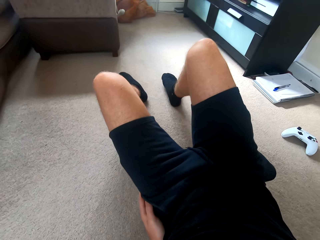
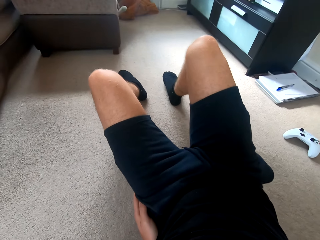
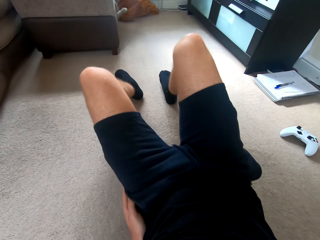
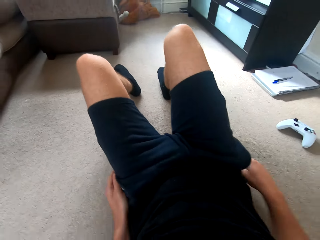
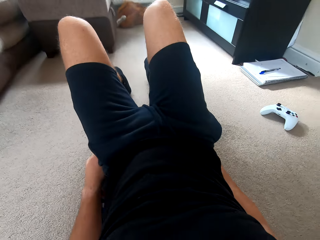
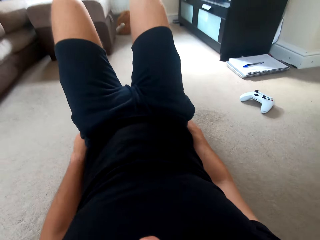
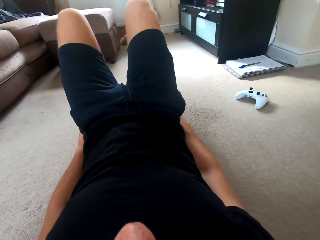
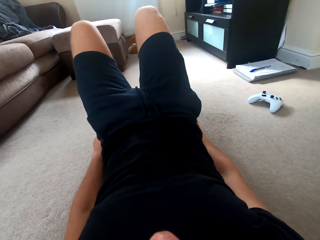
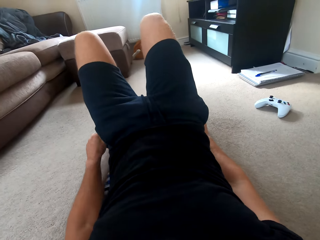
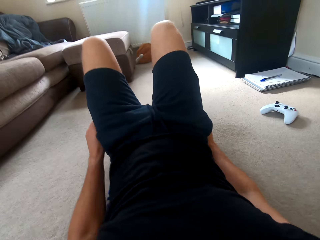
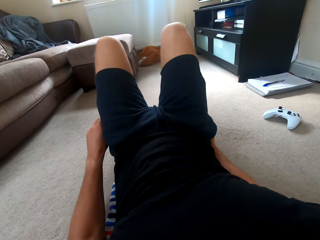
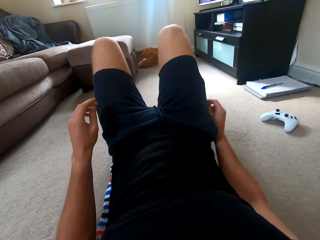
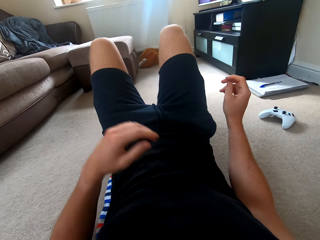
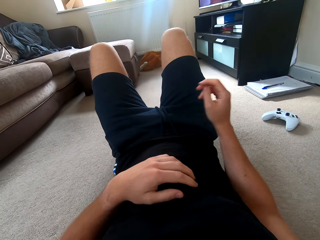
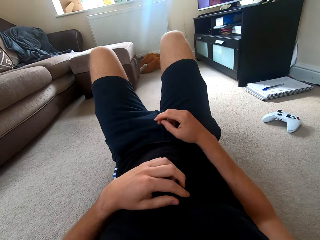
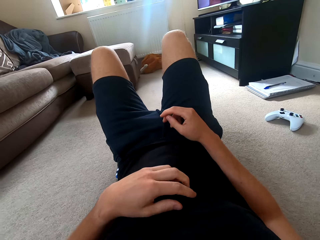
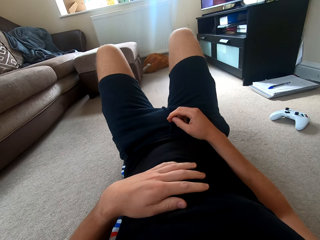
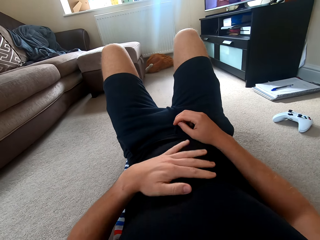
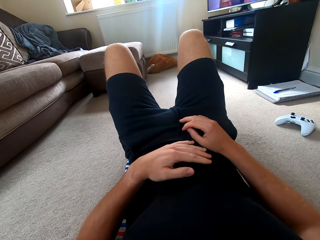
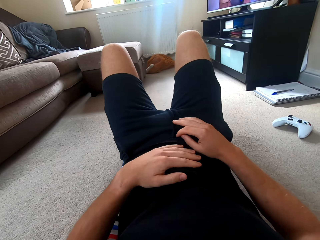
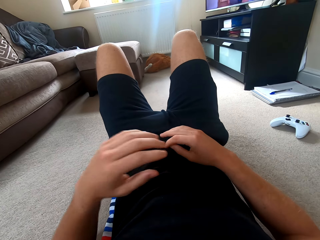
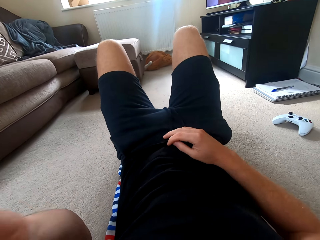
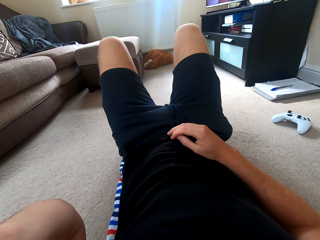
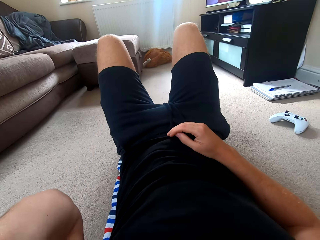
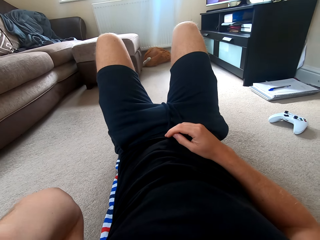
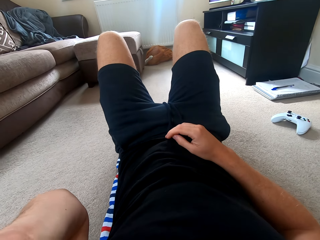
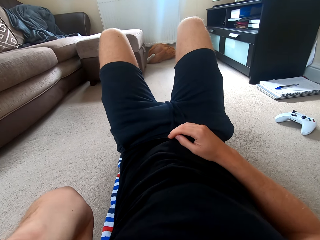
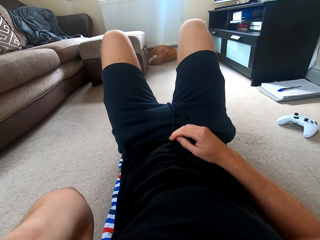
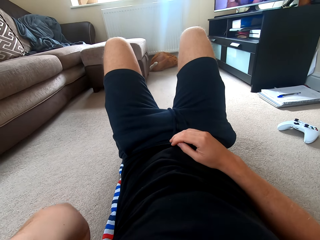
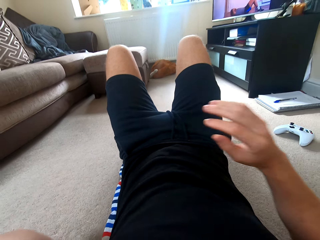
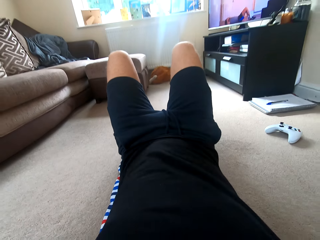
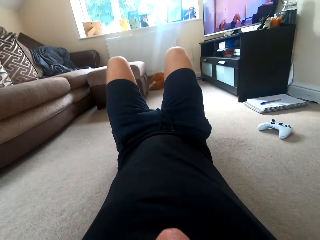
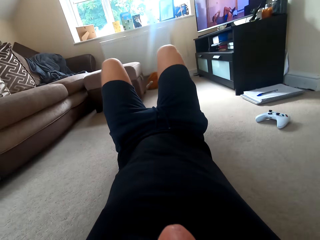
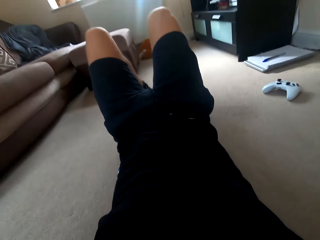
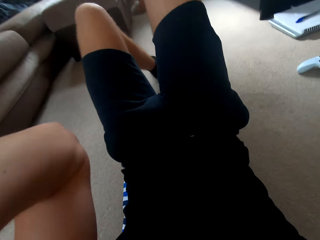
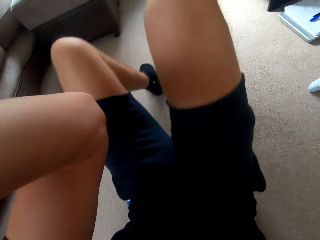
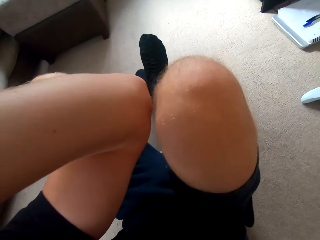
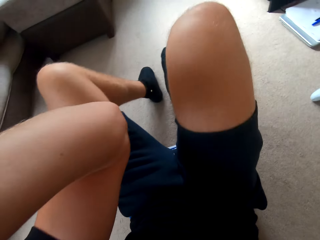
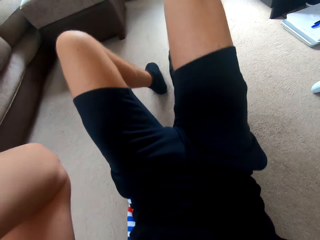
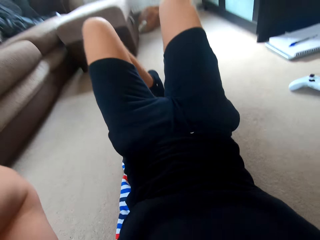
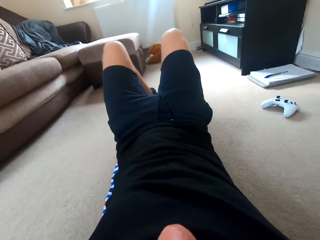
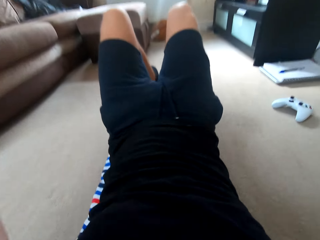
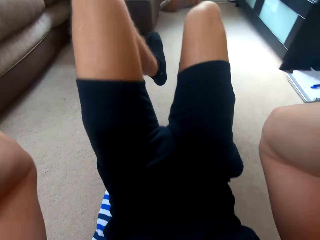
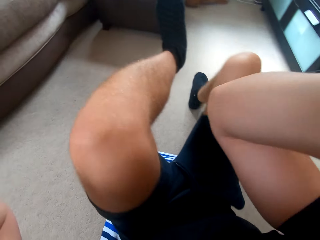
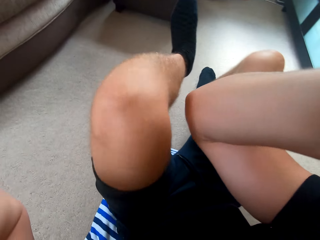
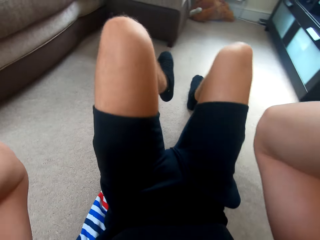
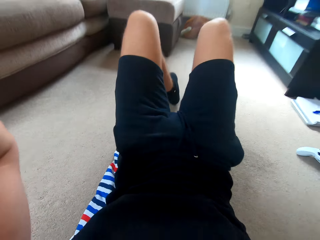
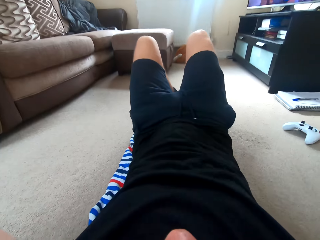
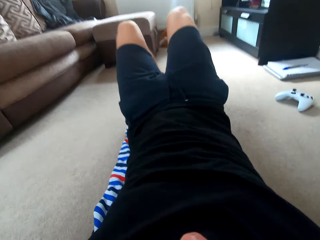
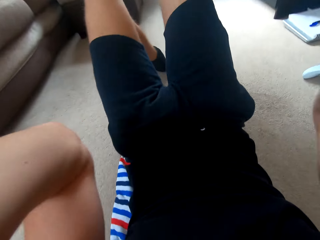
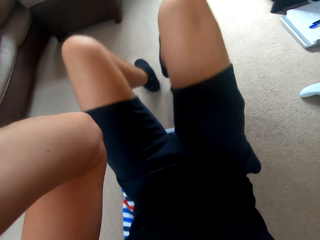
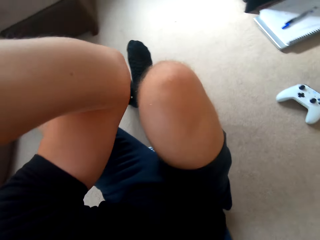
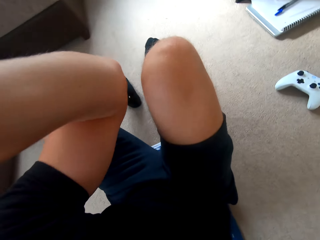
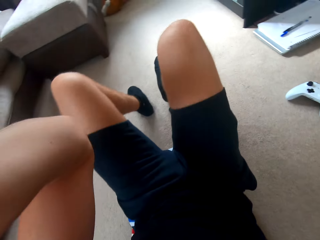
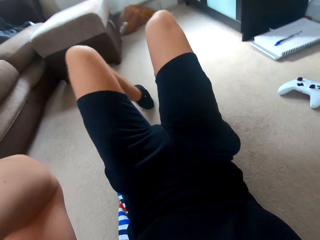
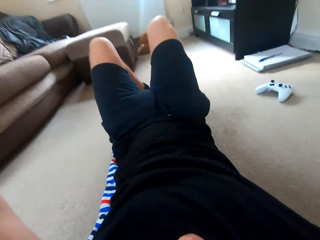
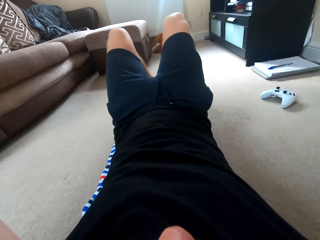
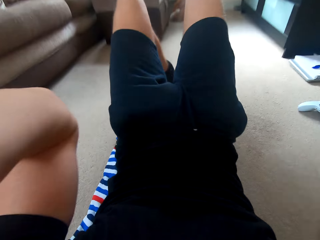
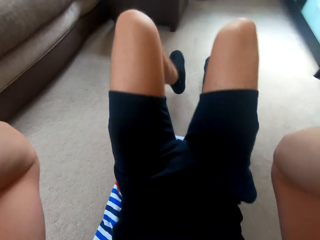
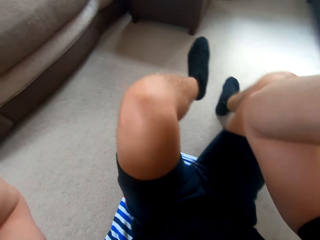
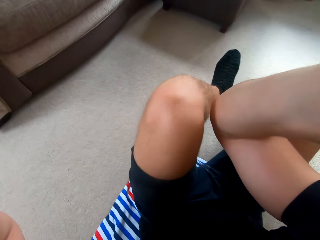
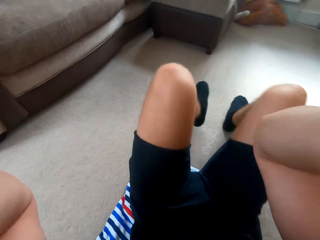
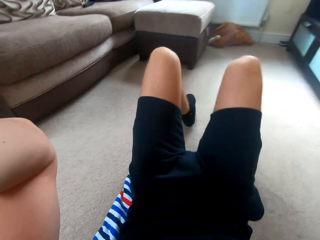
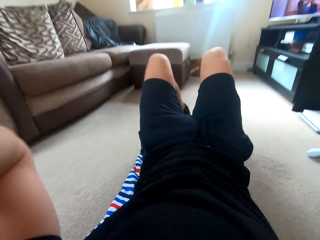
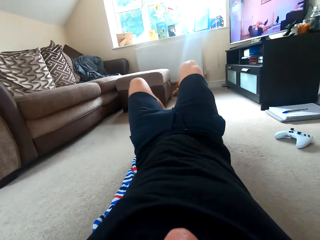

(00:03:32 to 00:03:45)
The camera wearer adjusts the lying position. They adjust the camera. They move the hand. They exercise in the room. They do the sit-ups.

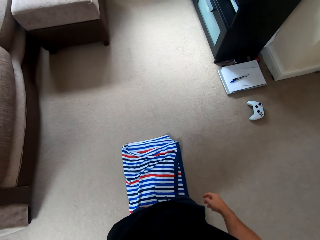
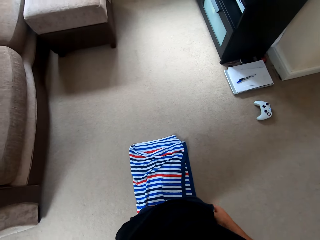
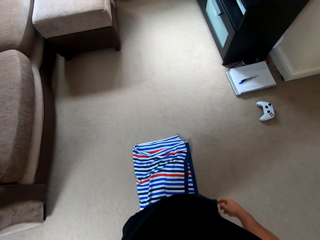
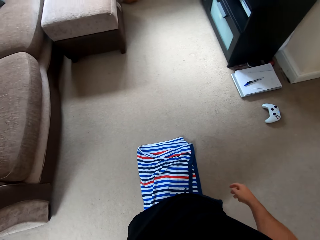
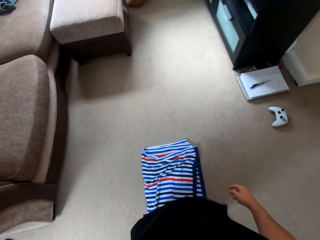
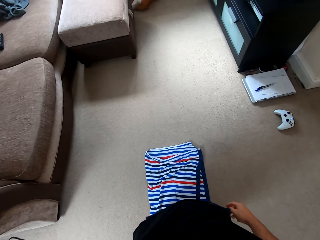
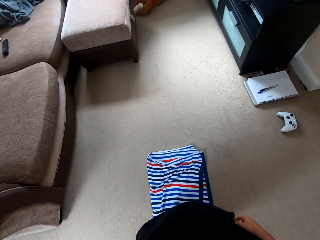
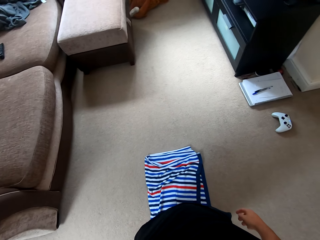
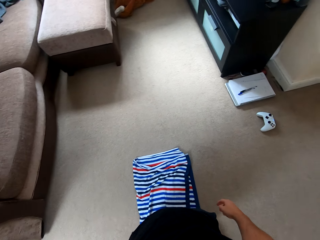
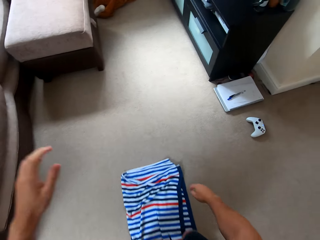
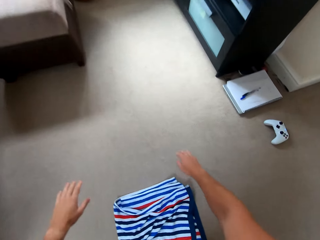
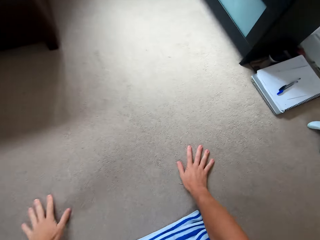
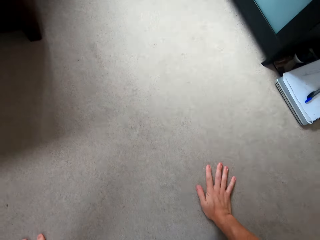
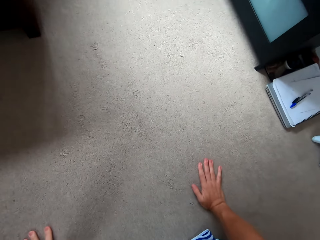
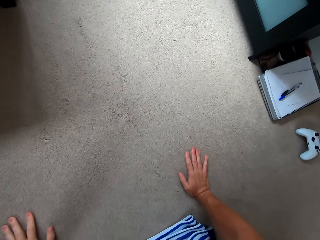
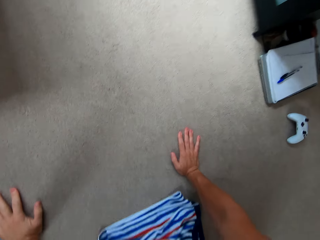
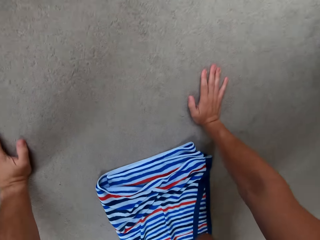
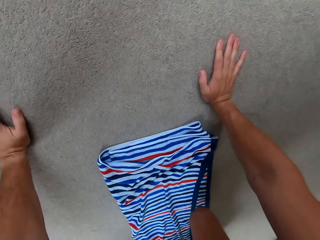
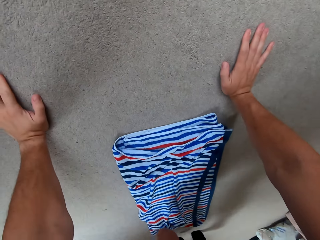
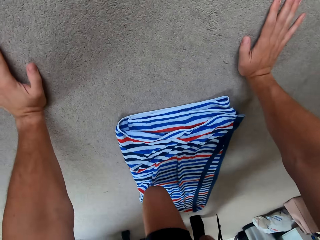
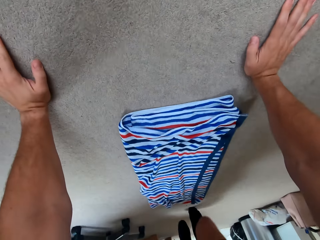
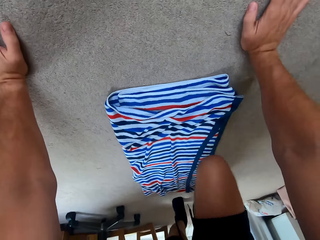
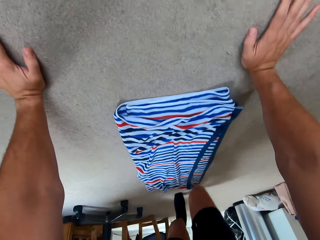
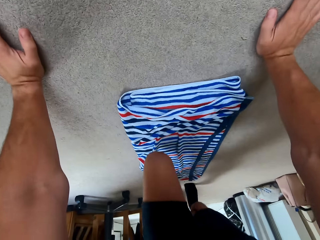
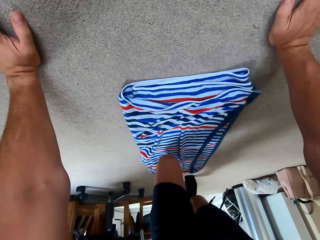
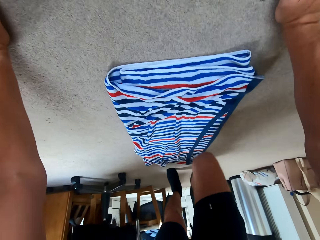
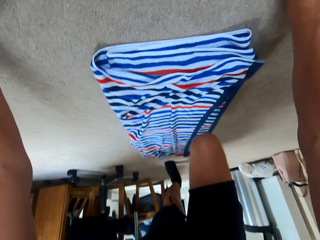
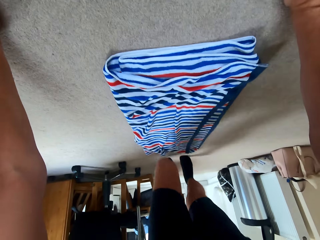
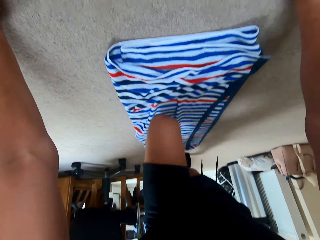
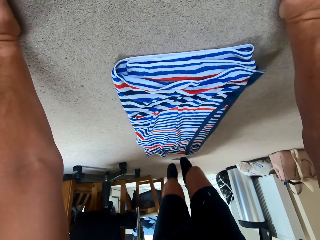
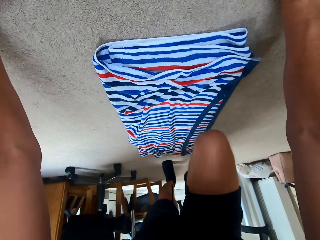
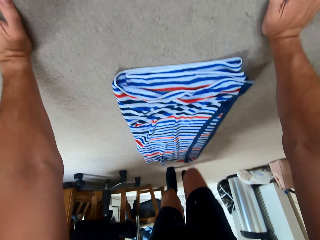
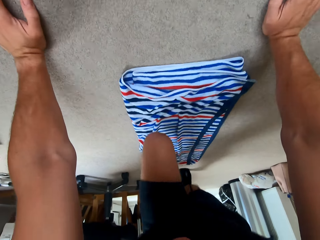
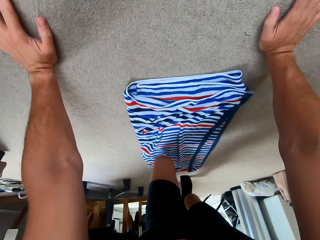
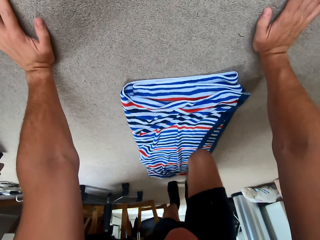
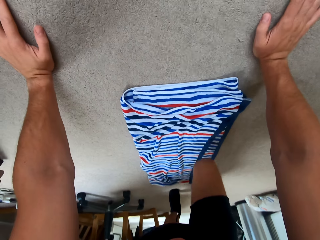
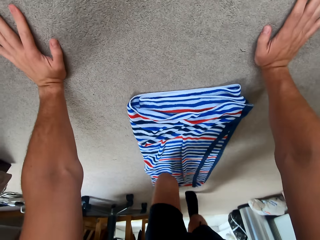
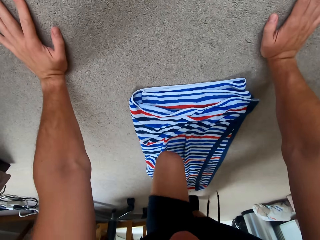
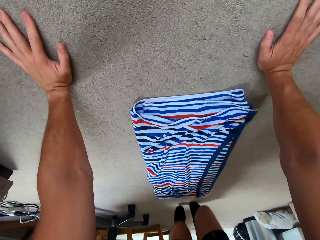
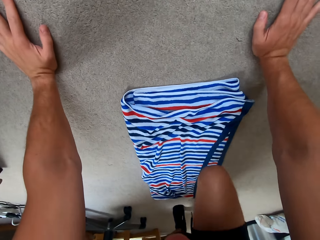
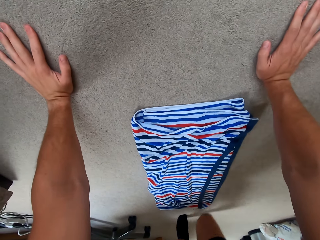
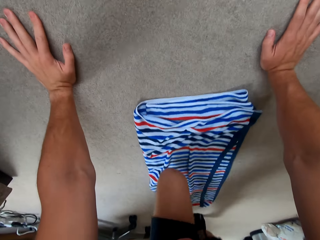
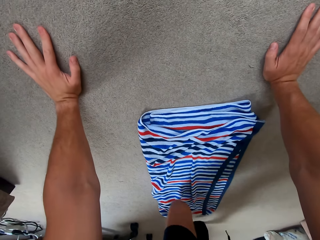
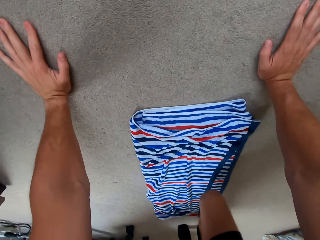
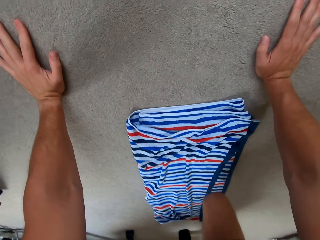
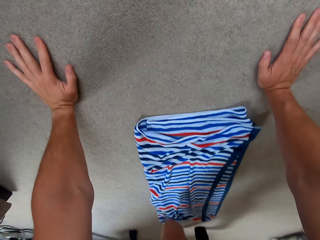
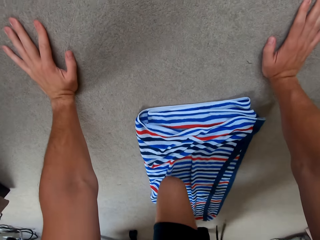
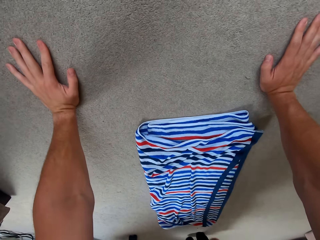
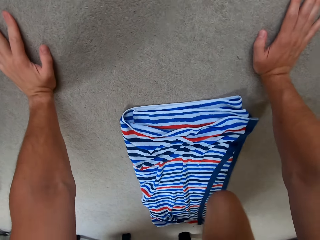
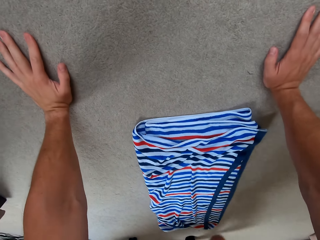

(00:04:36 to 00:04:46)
The camera wearer watches the television. They bend down. They exercise in the room. They do the planks.
